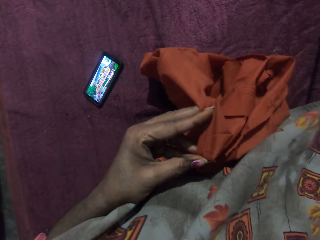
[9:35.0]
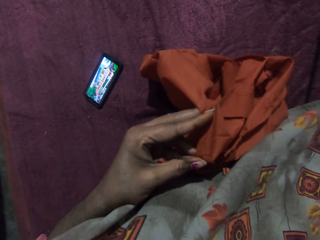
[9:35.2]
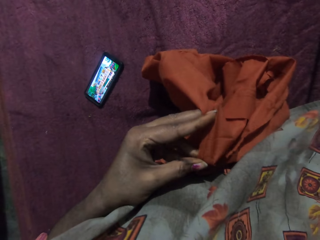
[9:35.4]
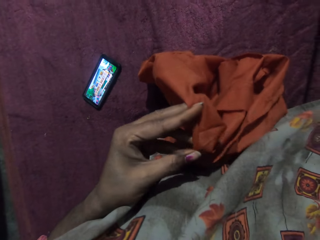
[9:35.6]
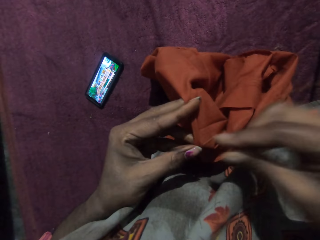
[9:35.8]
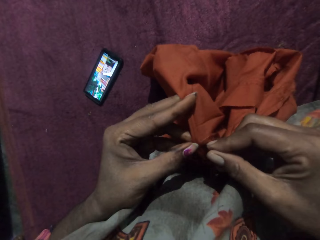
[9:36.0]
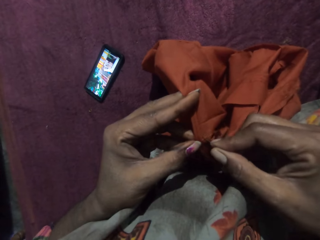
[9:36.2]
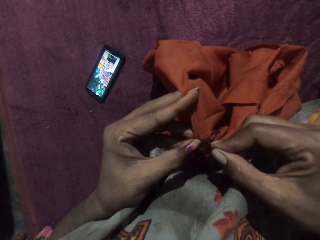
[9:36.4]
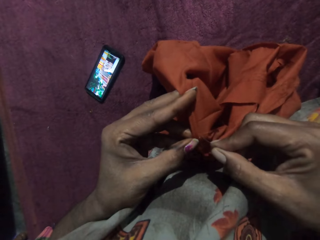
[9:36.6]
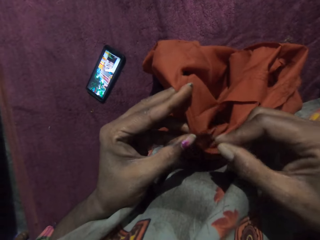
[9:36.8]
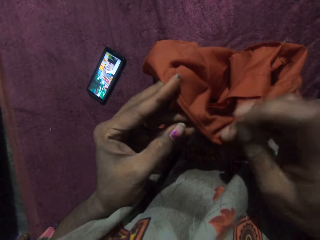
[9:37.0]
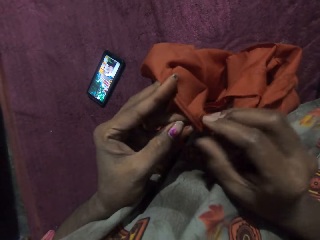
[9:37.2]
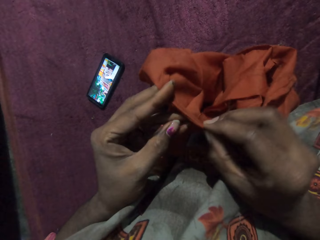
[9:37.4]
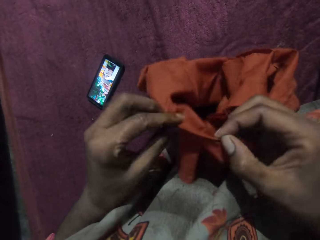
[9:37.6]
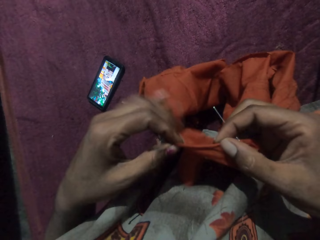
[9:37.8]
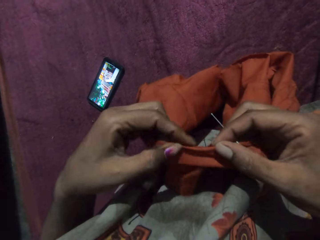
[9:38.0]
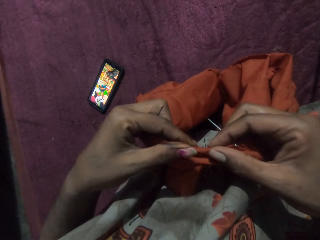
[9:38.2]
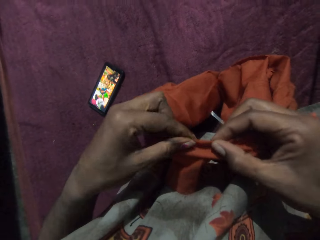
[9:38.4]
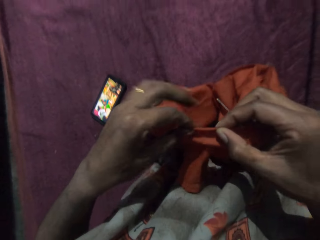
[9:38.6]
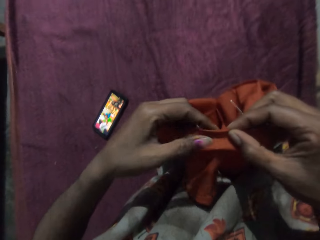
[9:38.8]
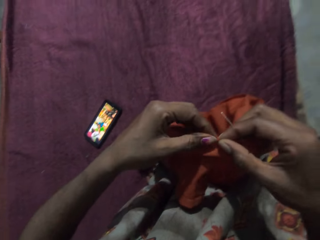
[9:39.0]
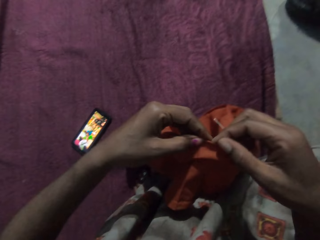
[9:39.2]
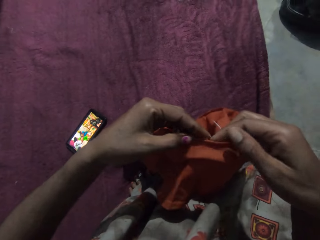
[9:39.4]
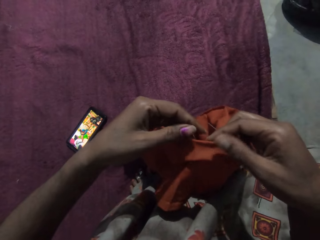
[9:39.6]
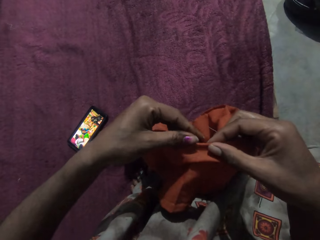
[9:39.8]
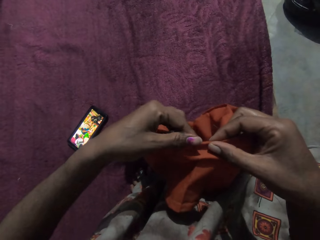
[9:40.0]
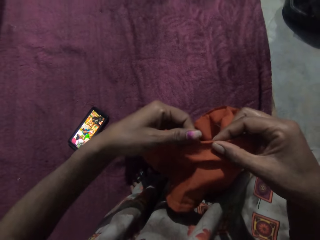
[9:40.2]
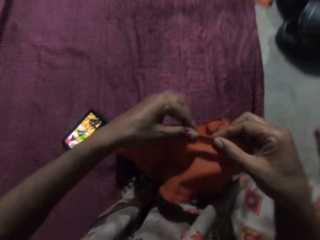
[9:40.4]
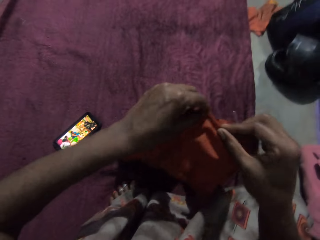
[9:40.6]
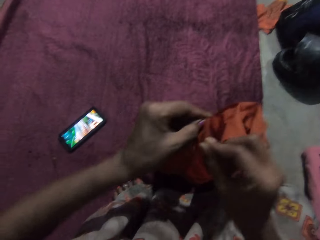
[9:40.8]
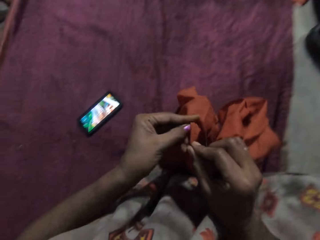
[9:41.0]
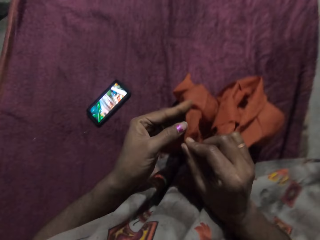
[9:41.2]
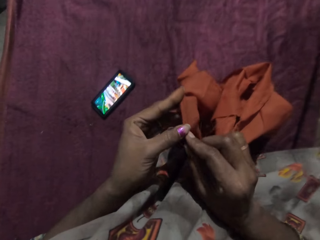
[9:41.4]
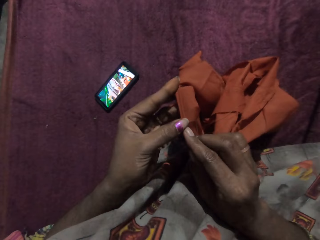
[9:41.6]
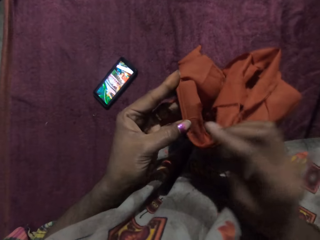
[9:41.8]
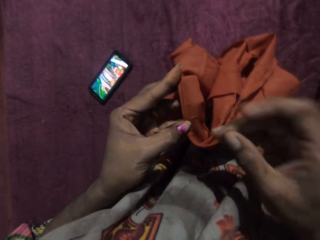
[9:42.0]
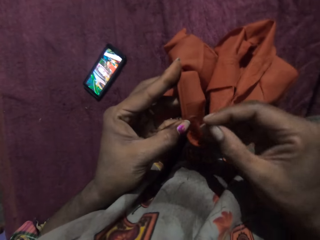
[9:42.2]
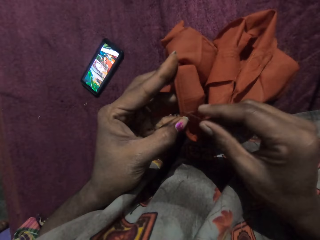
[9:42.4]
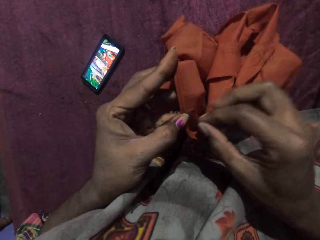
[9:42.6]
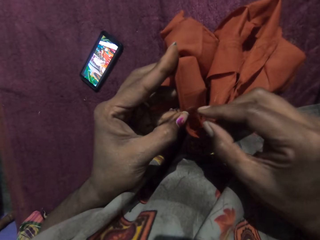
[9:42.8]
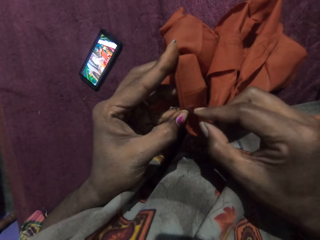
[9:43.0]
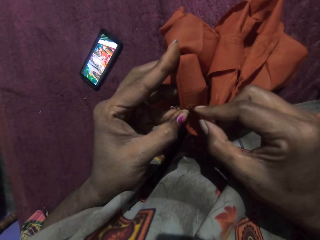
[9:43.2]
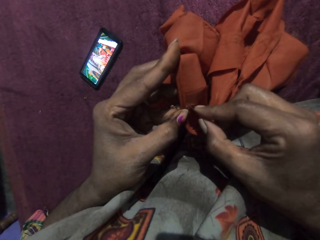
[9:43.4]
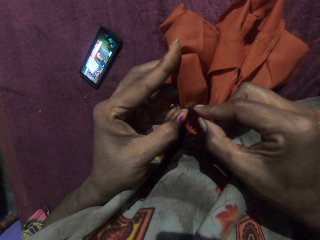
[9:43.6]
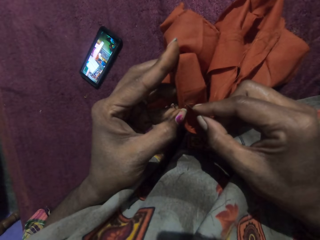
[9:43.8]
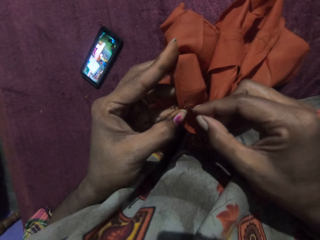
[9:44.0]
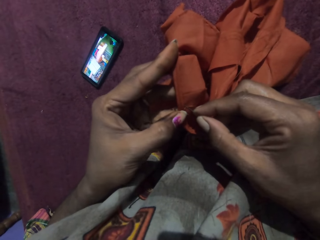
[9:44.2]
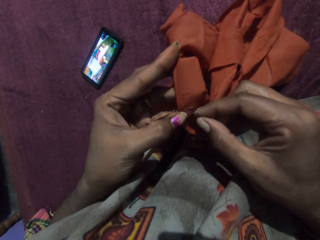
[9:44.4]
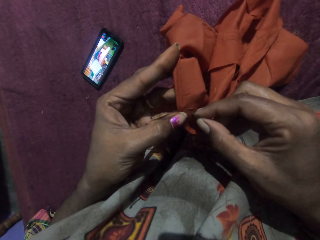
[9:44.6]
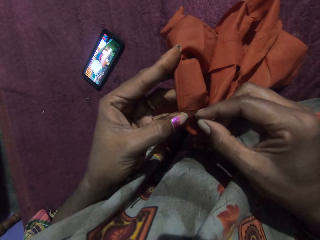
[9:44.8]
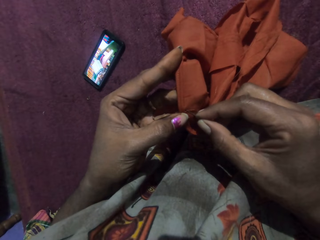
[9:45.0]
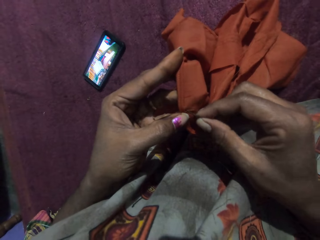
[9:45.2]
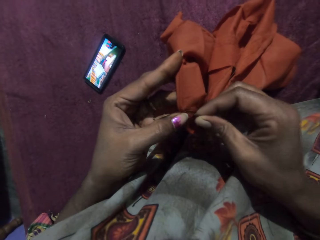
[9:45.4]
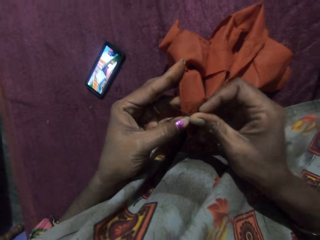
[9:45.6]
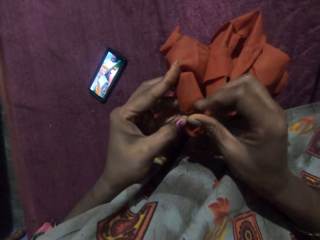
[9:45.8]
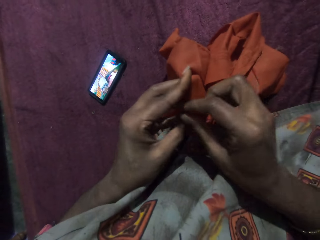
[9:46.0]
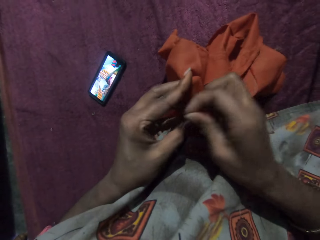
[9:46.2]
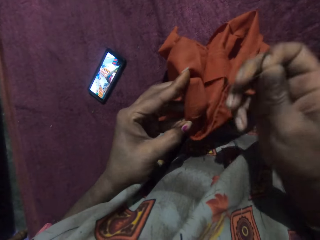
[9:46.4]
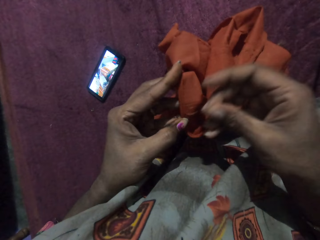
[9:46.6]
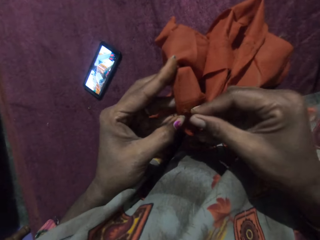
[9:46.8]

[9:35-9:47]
The camera wearer turns the cloth with both hands. She sews the cloth in her left hand with the needle and thread in her right hand.

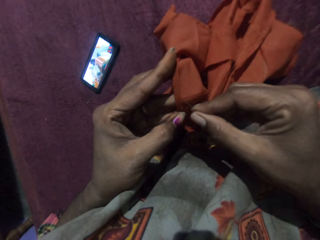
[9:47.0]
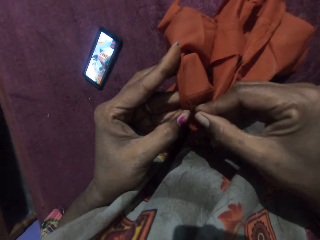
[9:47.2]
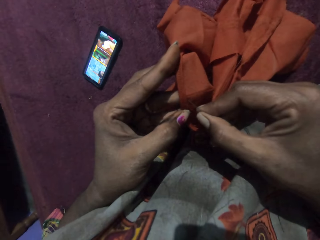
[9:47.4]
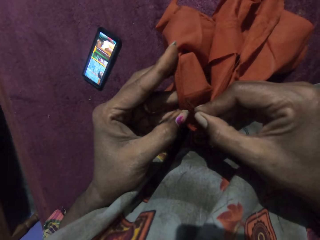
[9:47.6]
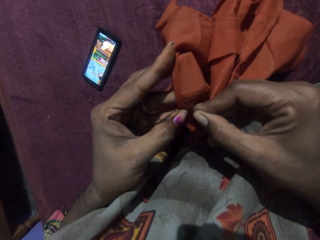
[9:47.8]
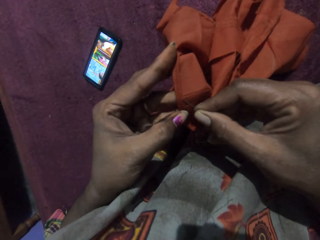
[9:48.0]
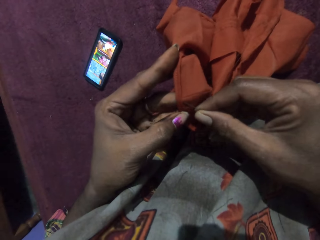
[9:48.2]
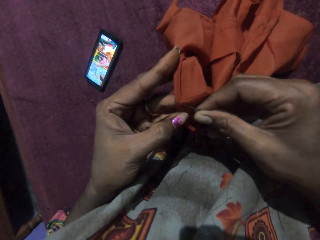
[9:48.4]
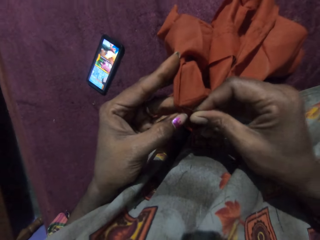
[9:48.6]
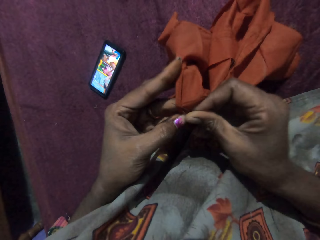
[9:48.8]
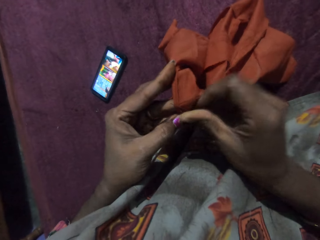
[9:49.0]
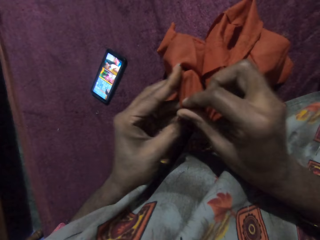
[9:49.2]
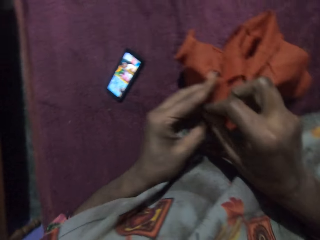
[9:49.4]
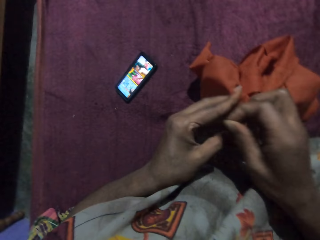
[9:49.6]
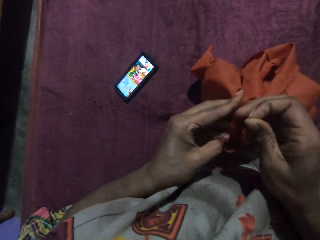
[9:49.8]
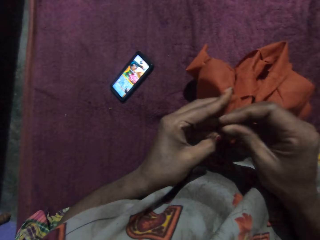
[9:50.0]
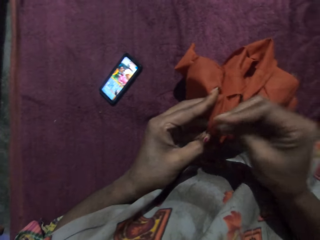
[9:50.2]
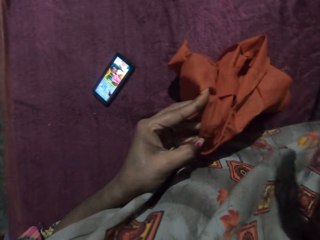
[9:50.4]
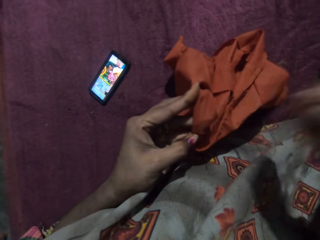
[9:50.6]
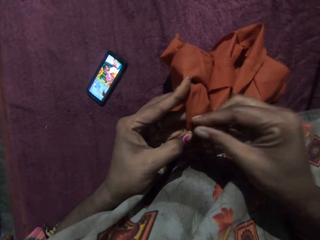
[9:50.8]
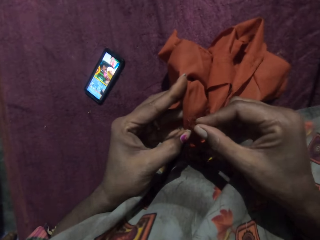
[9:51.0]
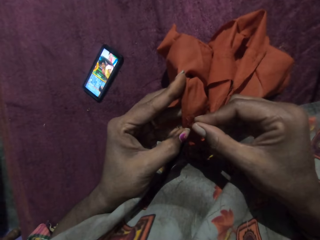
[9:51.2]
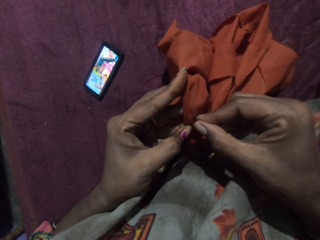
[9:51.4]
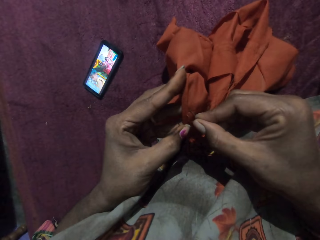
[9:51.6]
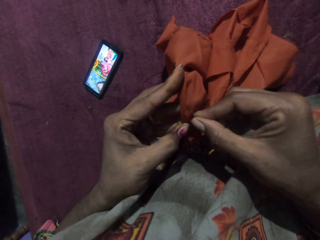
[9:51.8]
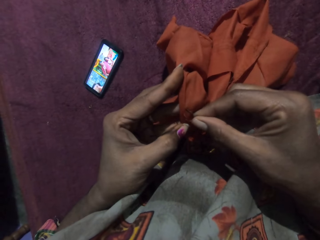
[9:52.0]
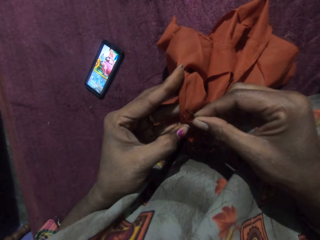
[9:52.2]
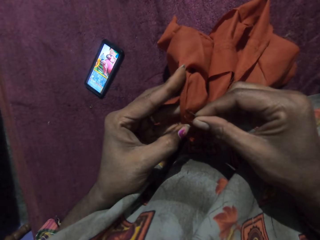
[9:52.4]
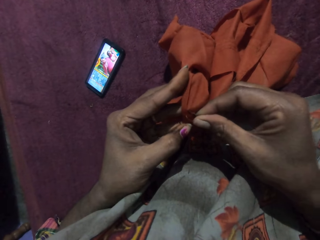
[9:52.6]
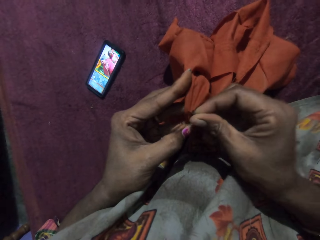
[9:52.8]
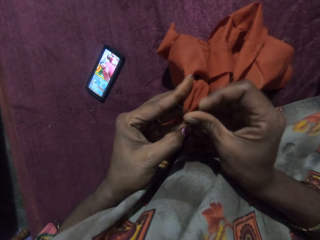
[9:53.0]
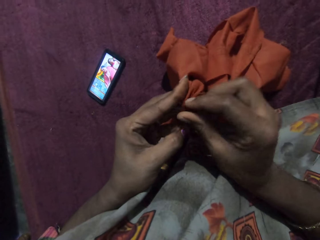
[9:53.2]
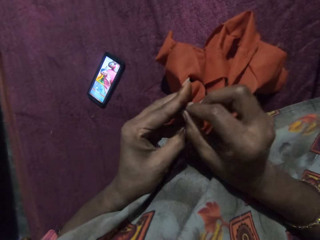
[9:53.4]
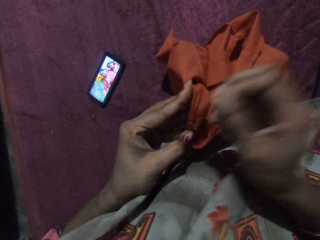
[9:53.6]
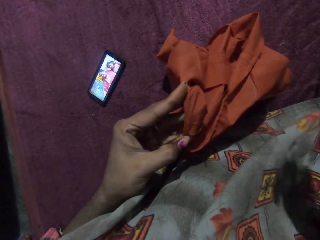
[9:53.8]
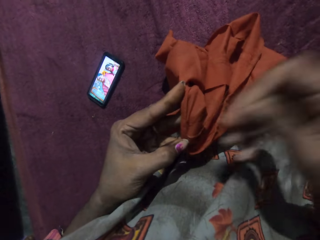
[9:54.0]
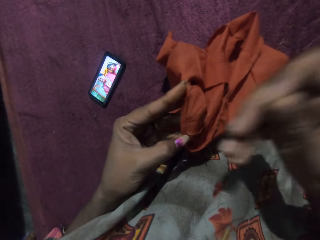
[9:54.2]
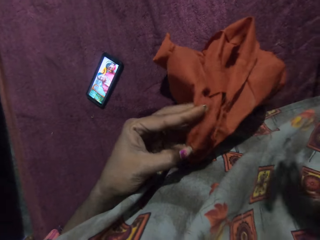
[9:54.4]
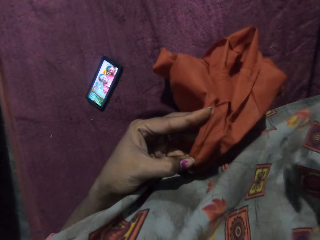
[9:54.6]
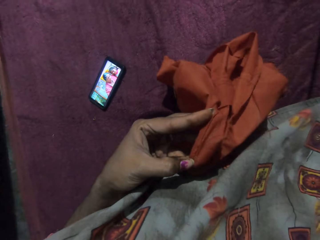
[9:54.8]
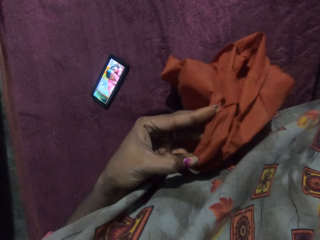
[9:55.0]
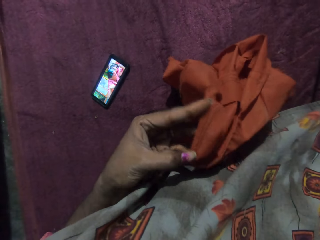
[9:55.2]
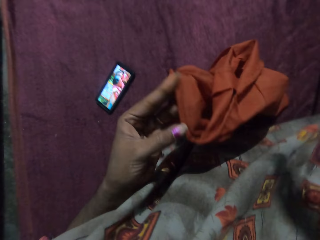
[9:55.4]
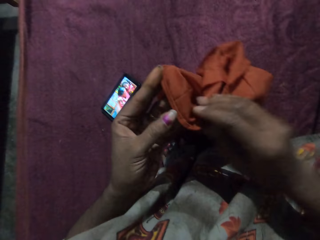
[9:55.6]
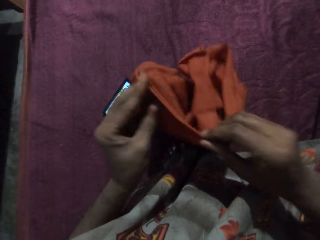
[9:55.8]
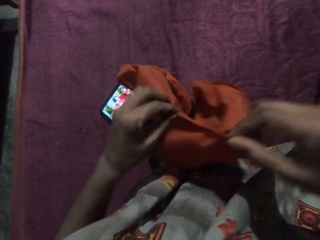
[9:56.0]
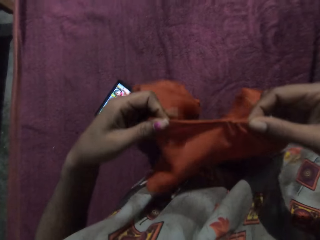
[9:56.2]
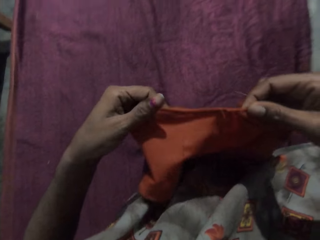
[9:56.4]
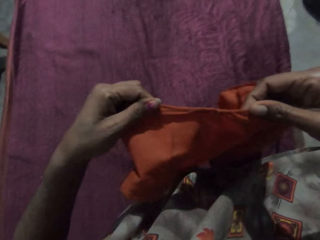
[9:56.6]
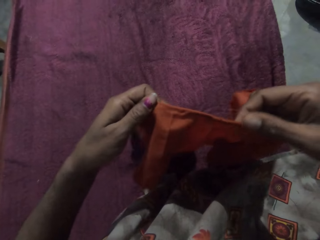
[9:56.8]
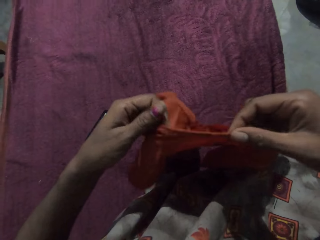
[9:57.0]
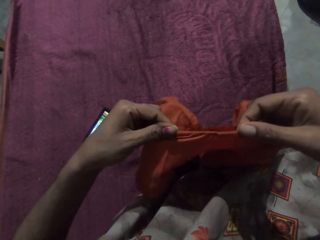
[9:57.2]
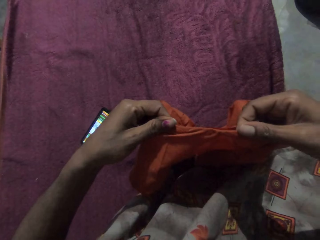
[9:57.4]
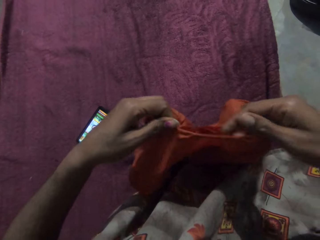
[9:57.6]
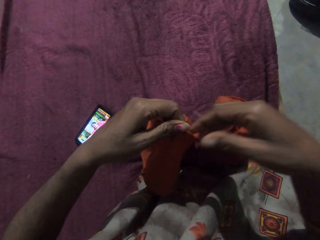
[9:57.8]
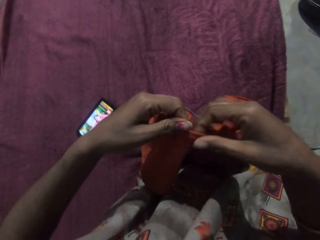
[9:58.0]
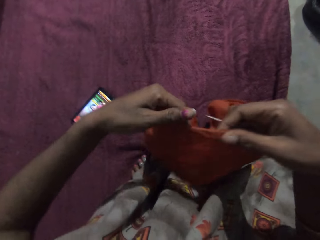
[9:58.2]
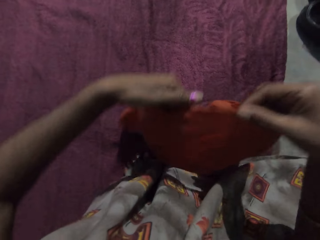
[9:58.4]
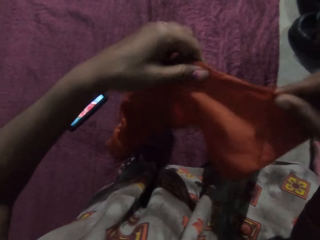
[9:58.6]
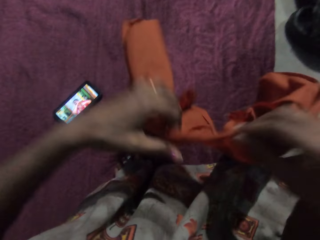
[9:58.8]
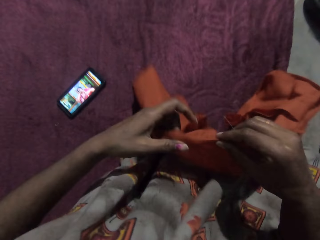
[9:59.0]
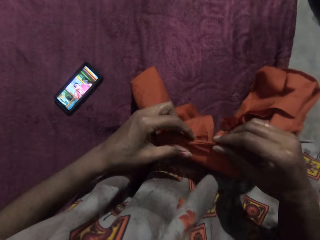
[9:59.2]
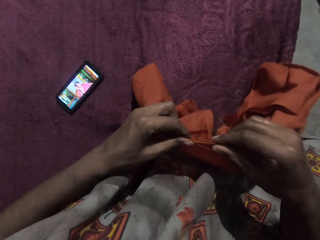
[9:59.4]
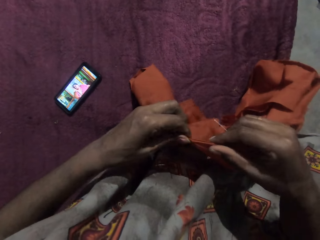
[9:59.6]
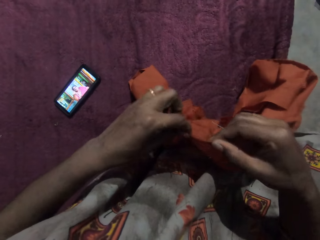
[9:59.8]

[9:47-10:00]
The camera wearer turns the cloth with both hands. They stretch the cloth.
